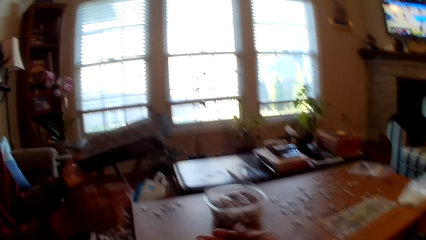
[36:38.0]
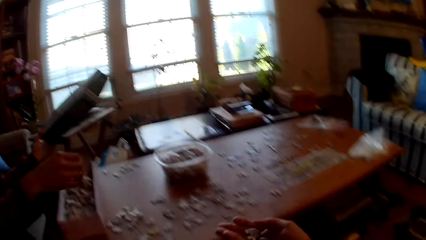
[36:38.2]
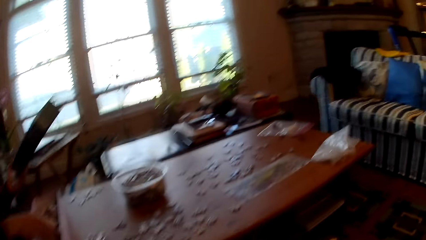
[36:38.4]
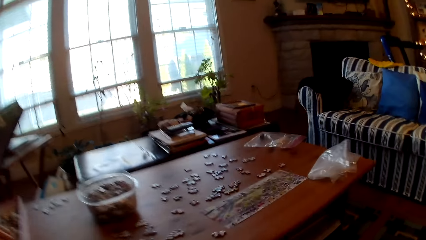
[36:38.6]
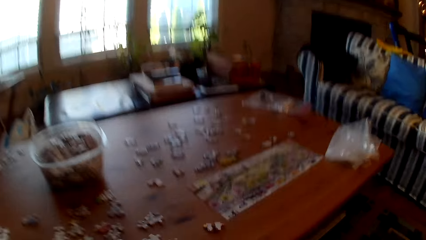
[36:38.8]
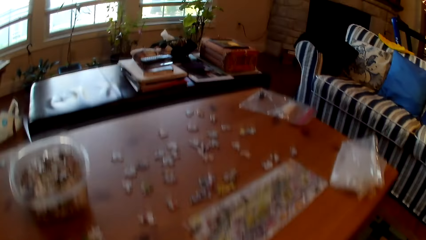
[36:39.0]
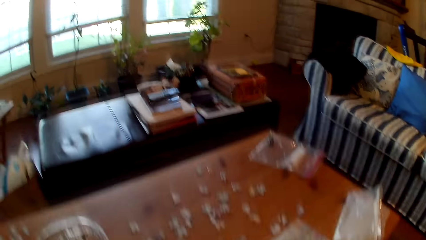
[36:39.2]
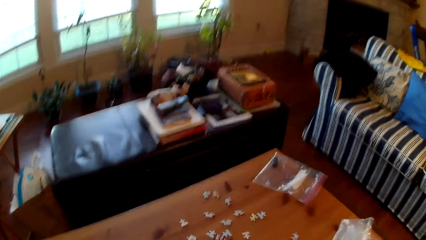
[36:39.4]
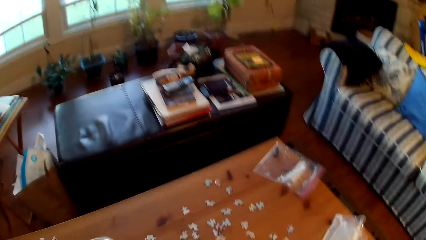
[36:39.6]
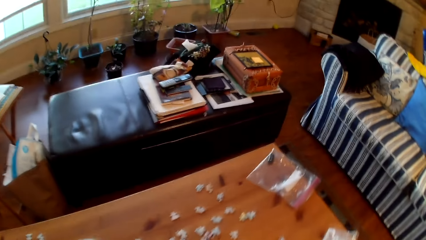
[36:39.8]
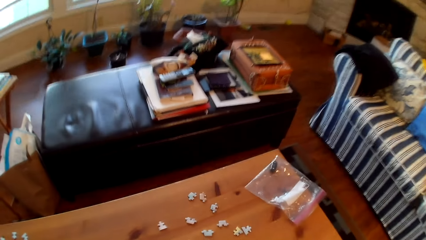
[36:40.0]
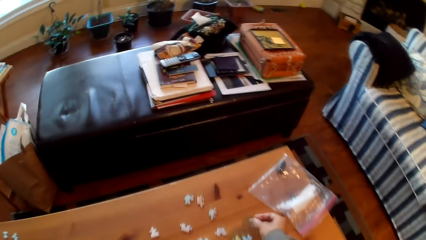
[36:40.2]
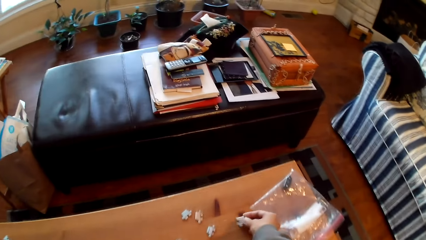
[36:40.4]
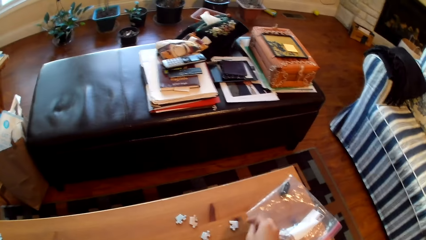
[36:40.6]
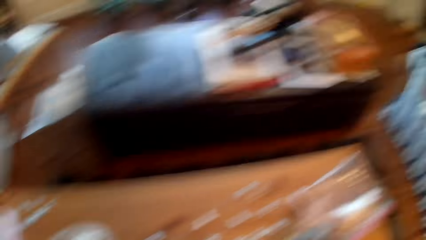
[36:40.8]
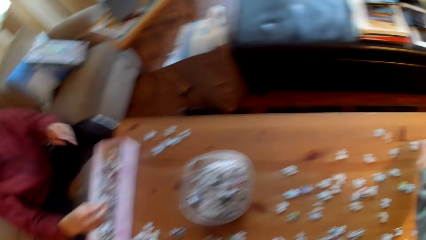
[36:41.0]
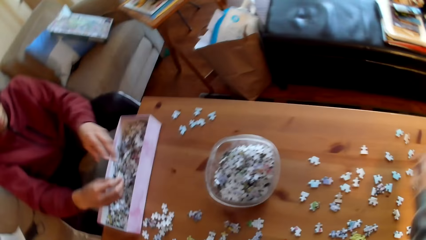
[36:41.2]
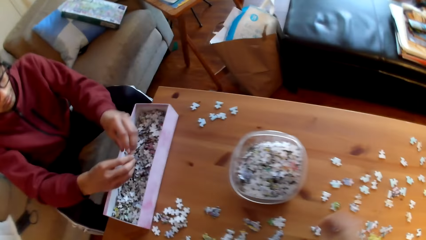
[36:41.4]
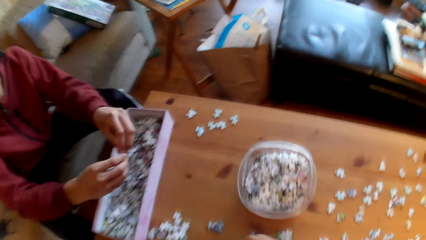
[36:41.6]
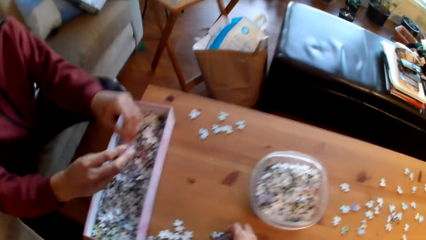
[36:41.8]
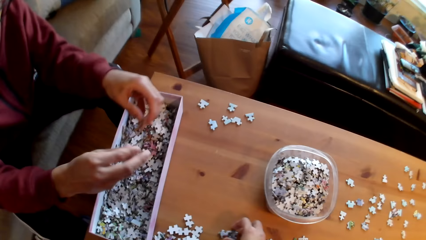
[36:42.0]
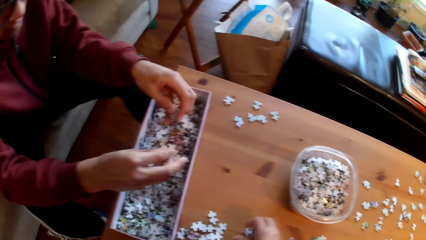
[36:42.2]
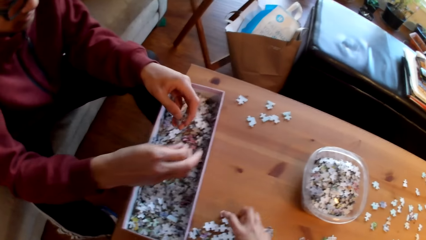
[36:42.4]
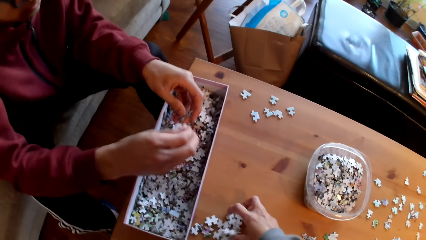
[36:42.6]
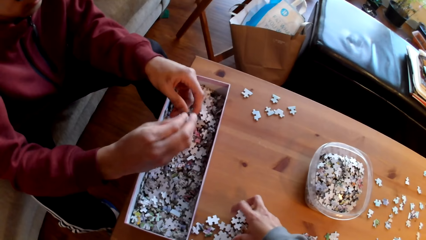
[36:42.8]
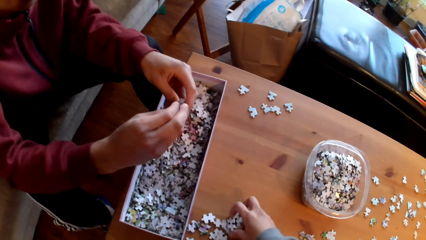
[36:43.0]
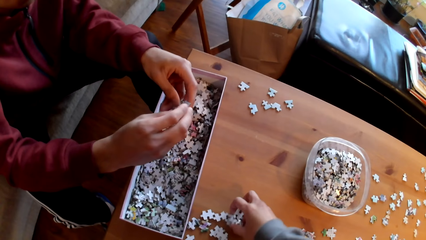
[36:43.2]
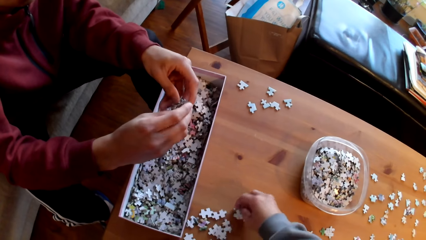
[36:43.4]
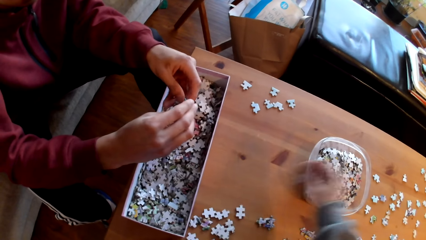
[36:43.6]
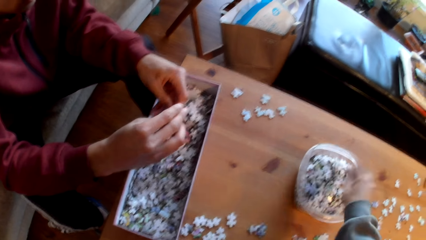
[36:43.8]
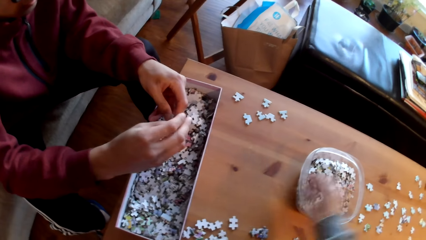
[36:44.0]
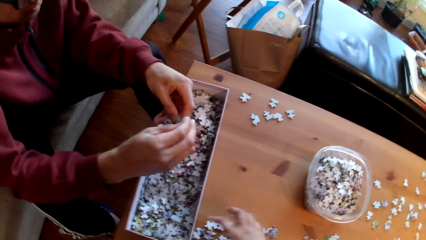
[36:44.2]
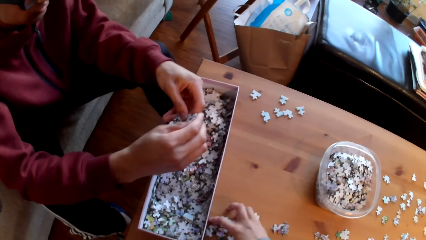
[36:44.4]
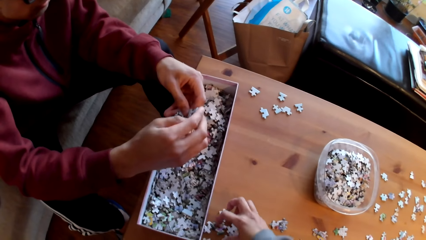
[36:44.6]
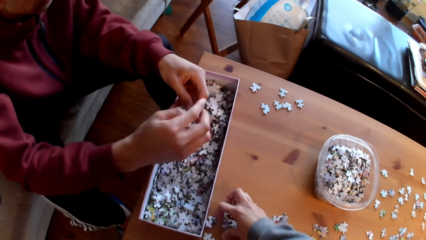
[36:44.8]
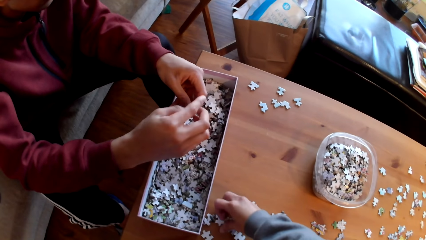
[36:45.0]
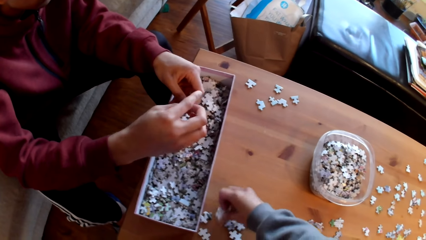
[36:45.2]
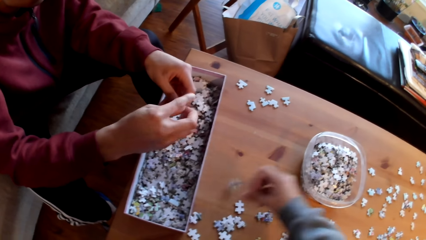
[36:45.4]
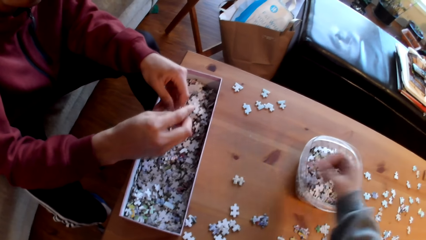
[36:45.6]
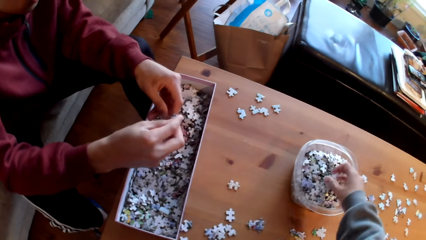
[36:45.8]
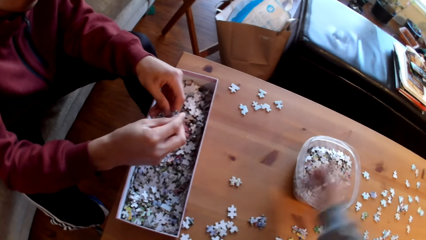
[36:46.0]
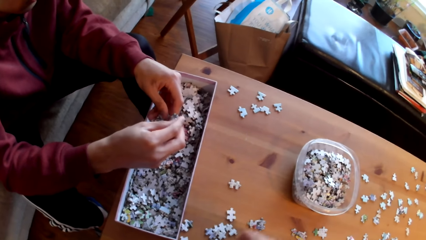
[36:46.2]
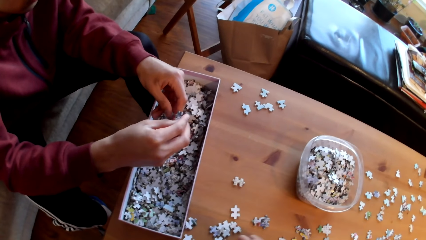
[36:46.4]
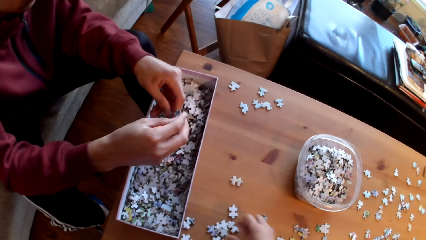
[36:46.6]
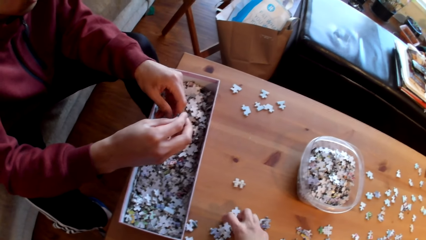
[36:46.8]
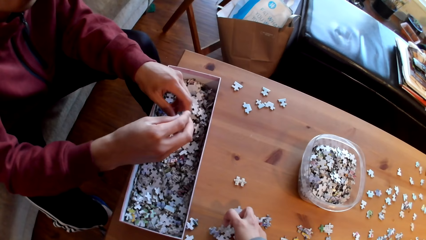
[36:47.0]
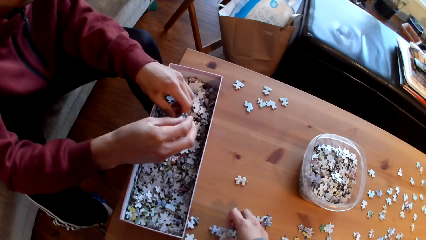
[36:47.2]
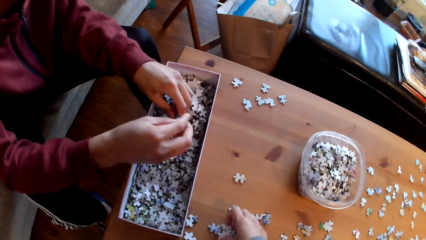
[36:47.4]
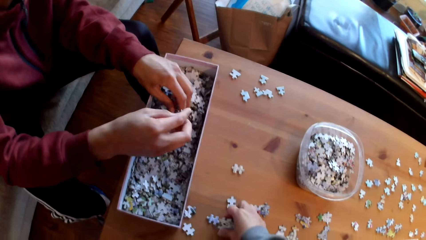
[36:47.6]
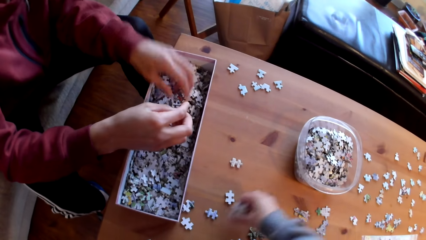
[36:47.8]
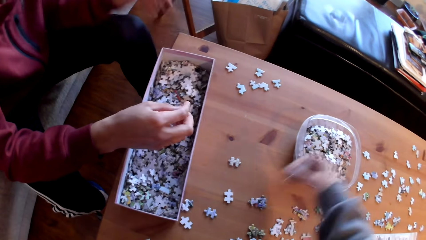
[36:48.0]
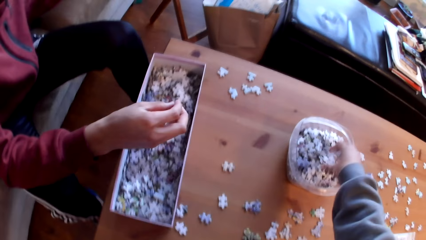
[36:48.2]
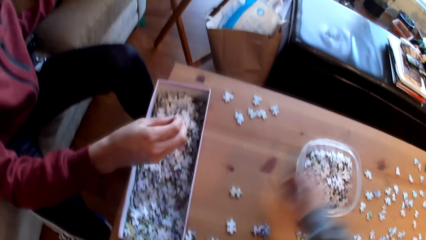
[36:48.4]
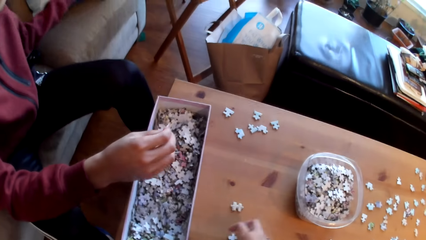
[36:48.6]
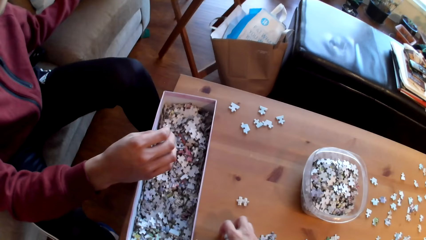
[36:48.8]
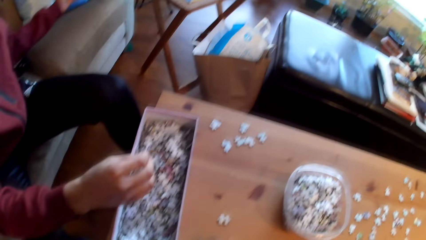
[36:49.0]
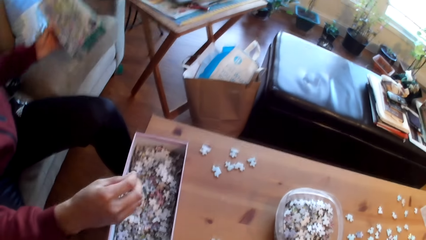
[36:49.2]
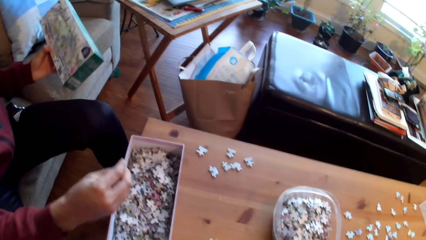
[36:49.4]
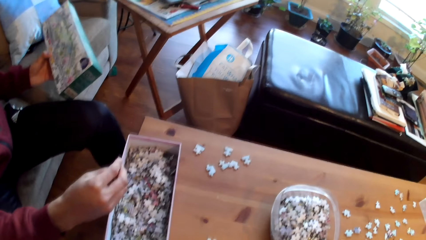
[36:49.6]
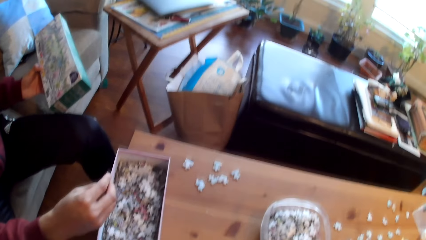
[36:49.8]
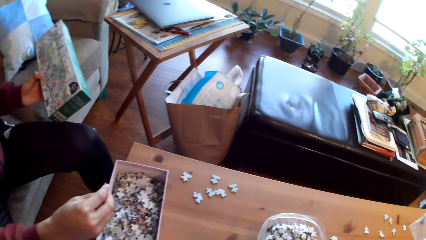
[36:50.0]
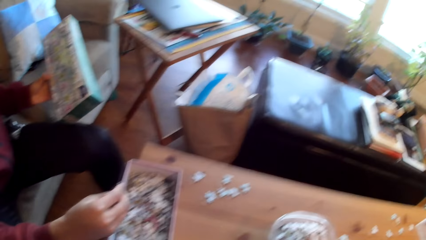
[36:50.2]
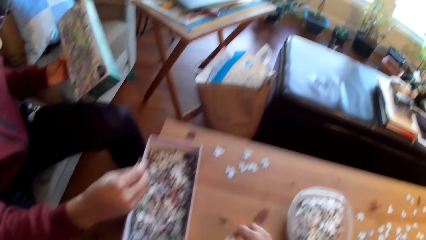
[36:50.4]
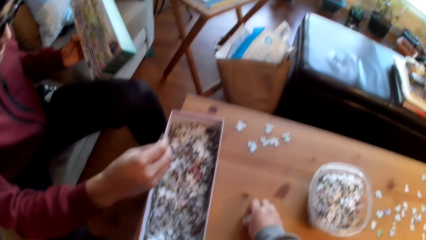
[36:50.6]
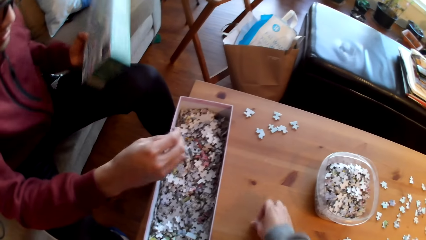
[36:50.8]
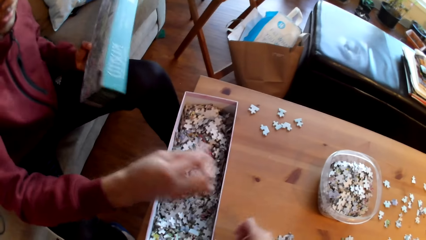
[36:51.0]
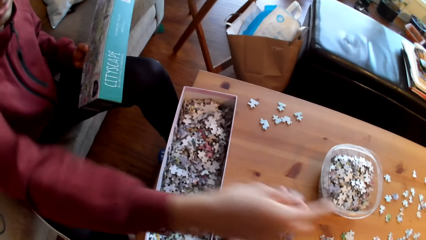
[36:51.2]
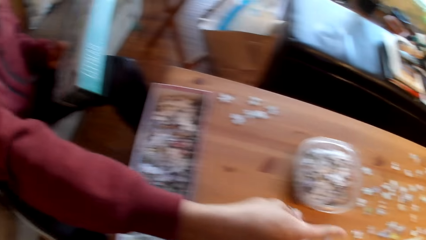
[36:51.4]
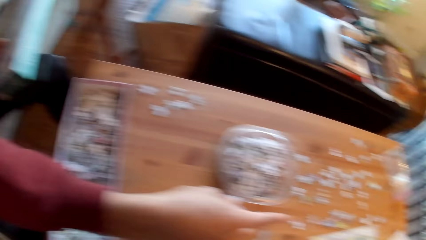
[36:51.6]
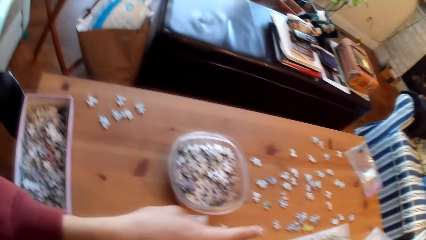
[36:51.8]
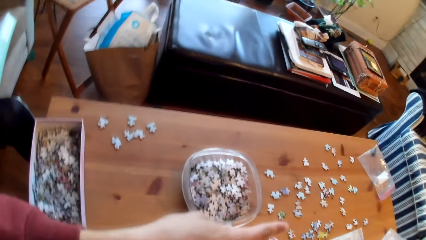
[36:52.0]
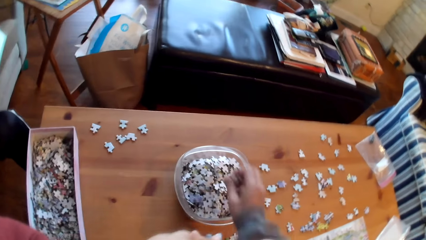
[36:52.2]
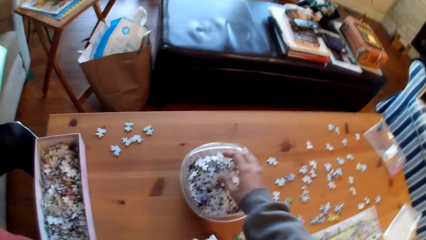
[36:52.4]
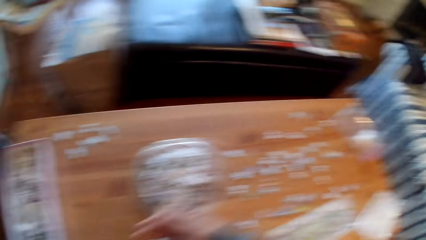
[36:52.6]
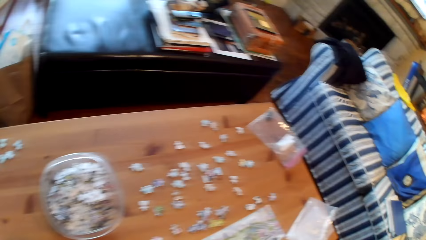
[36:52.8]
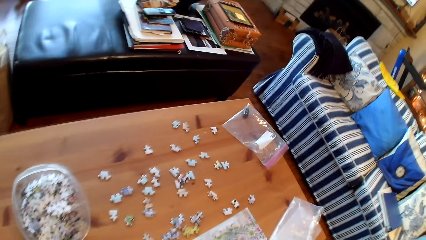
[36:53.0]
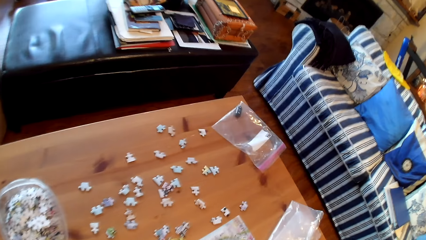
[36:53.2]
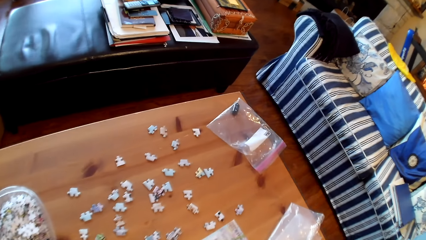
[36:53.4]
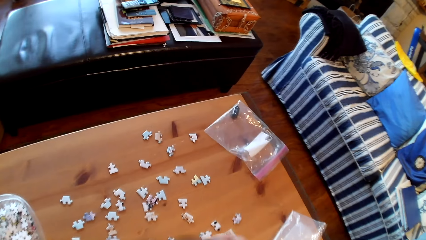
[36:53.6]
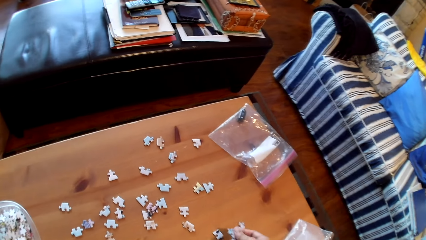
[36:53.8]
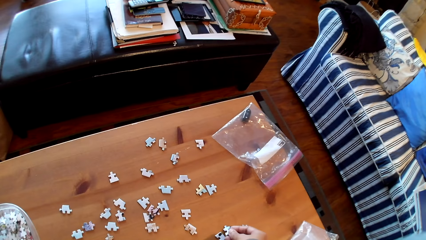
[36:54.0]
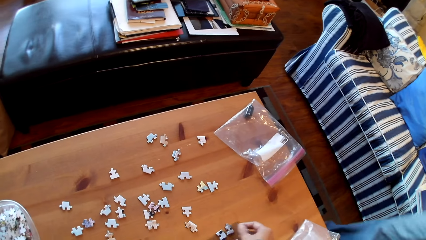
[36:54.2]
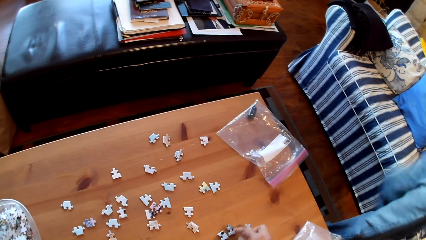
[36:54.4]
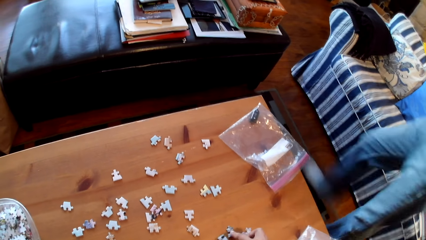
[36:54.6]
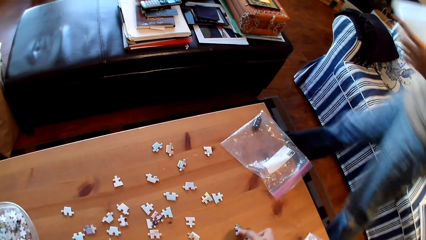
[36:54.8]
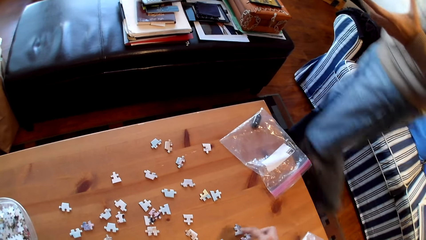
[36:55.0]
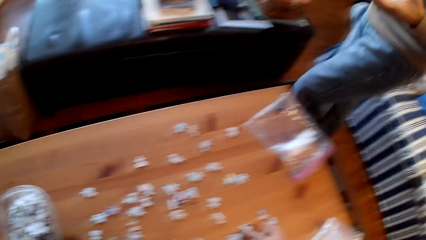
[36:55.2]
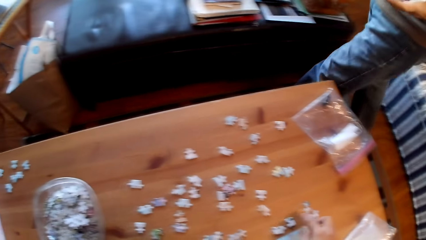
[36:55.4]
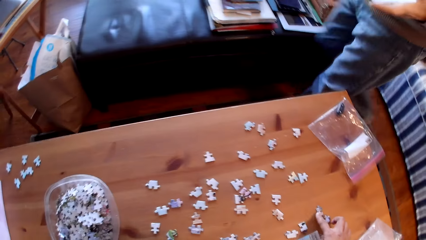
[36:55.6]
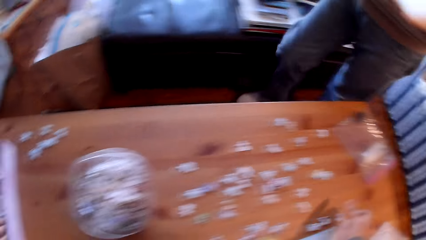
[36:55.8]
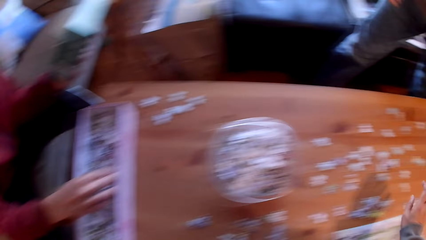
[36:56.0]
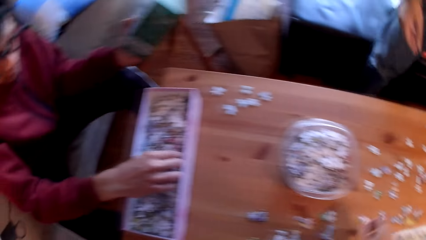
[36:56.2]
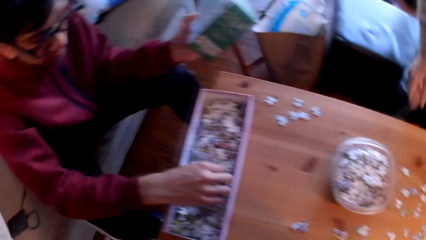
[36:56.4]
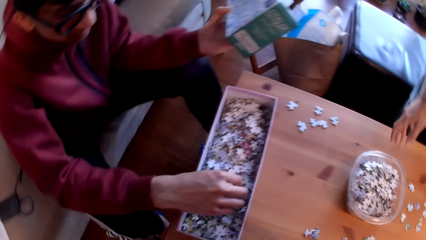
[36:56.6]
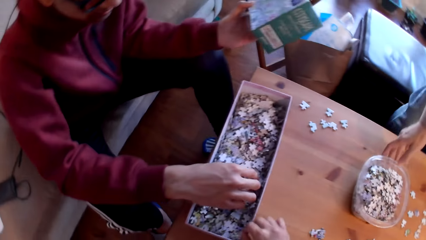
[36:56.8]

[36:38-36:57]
A man hands puzzle pieces to the camera wearer. The camera wearer stands from the chair. They sort puzzle pieces. They move the cards. They put the card in the tin. The man holds a puzzle box and sorts puzzle pieces. The camera wearer sorts puzzle pieces. They look around the table. Another man walks around the room.
